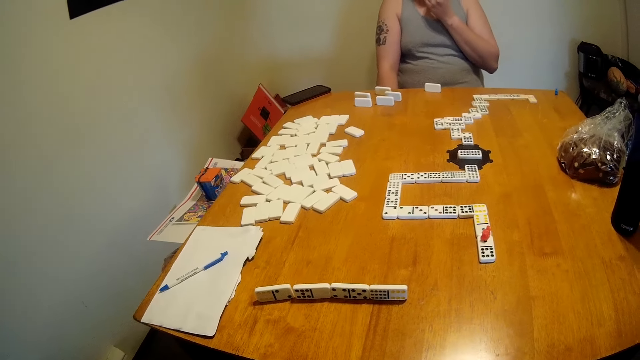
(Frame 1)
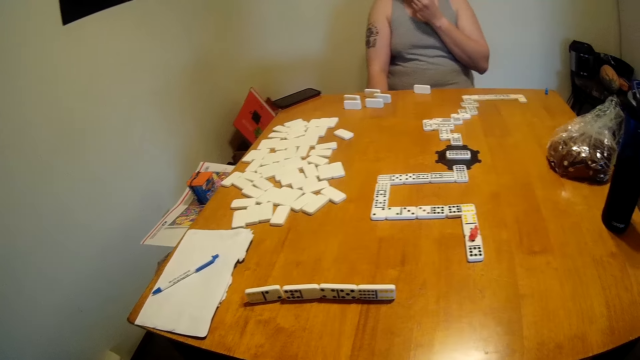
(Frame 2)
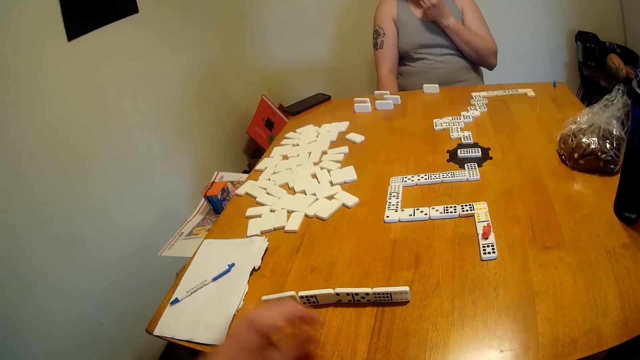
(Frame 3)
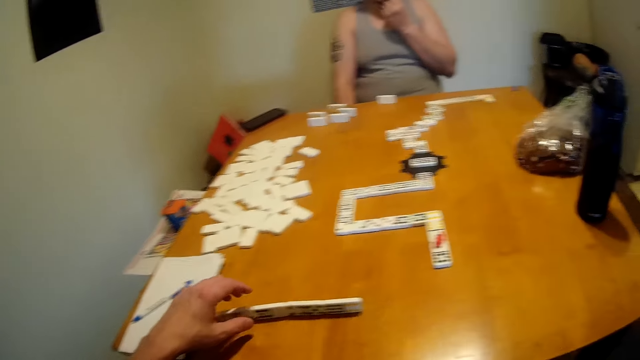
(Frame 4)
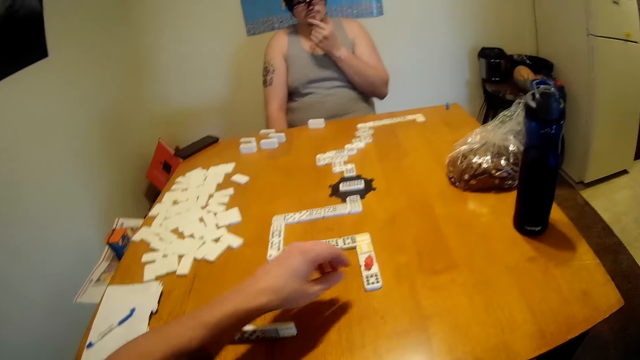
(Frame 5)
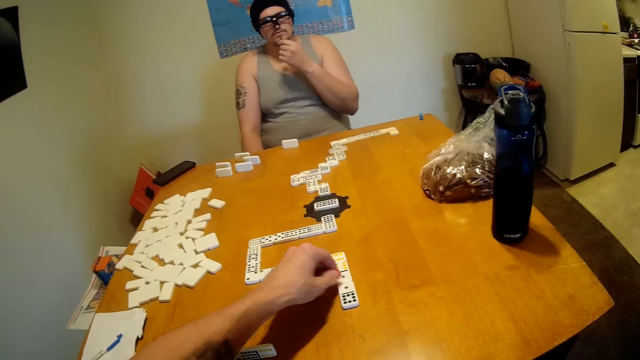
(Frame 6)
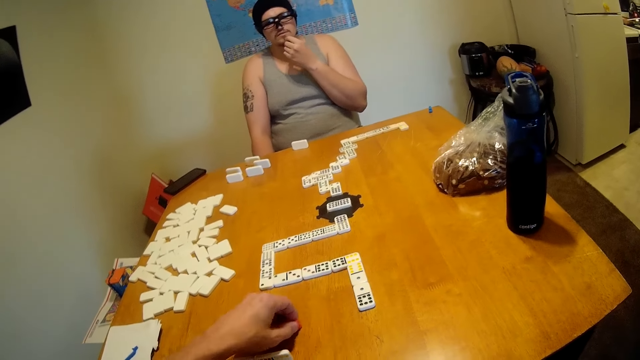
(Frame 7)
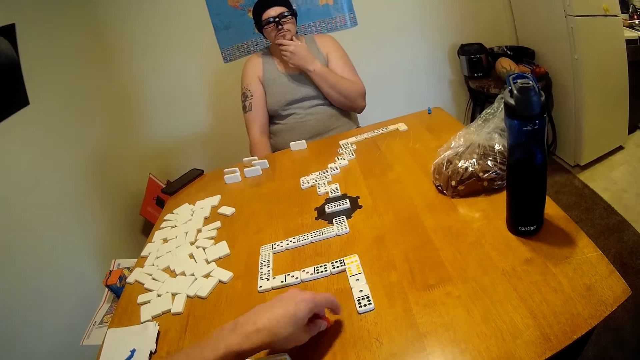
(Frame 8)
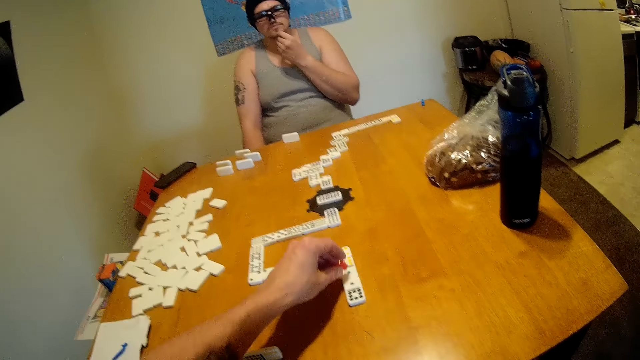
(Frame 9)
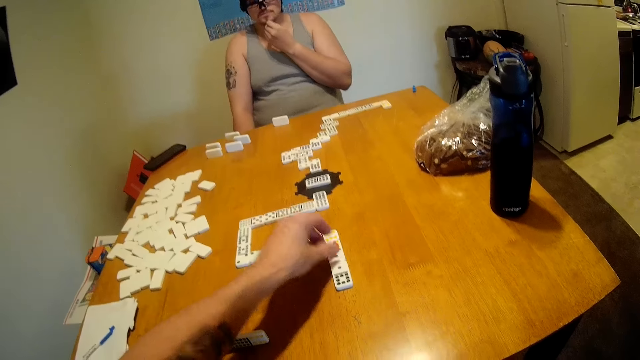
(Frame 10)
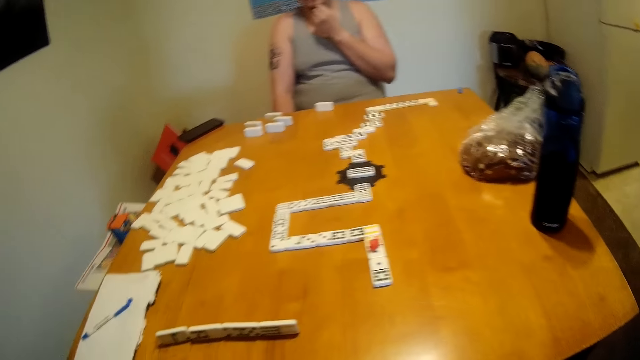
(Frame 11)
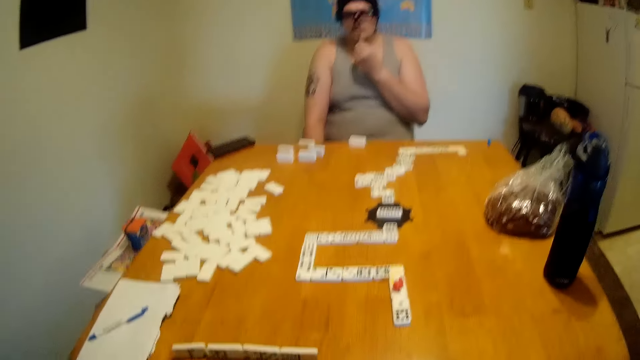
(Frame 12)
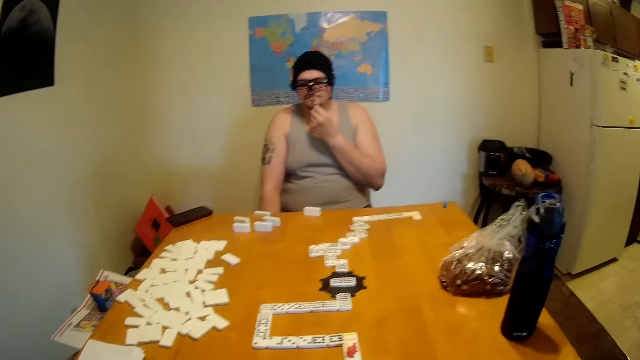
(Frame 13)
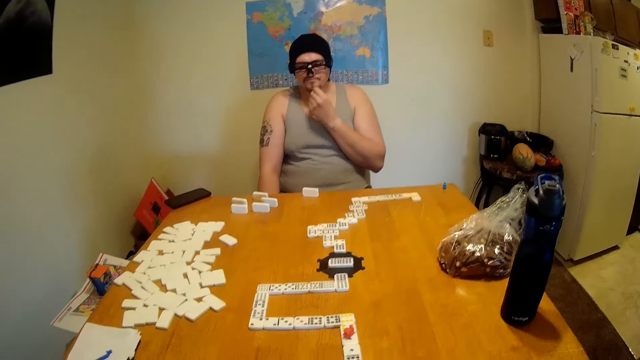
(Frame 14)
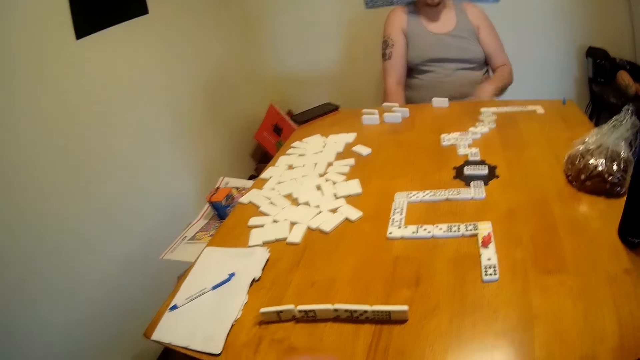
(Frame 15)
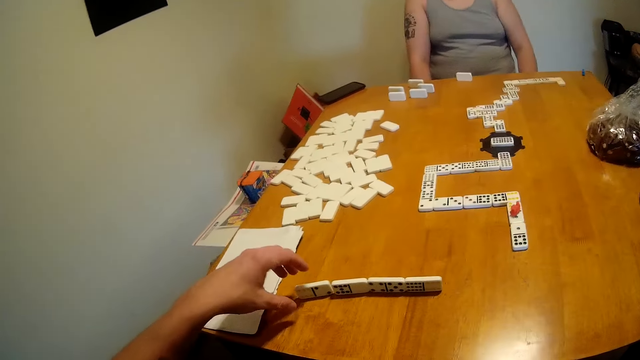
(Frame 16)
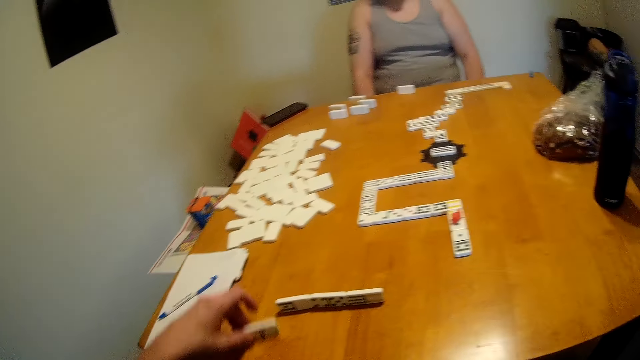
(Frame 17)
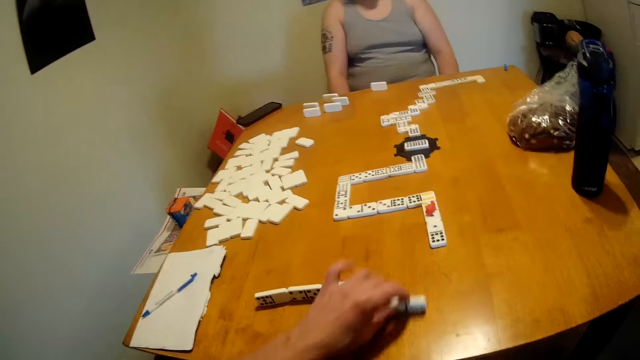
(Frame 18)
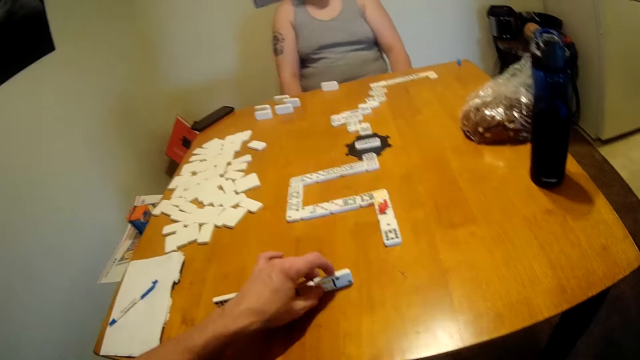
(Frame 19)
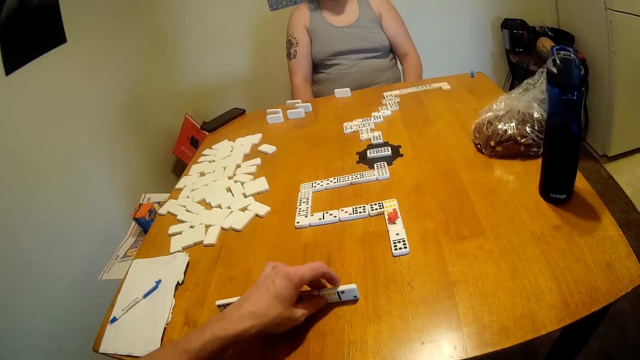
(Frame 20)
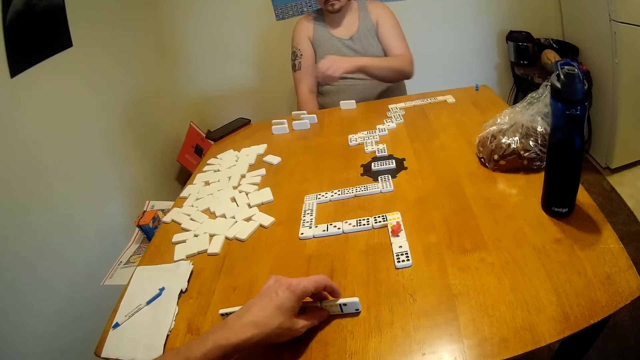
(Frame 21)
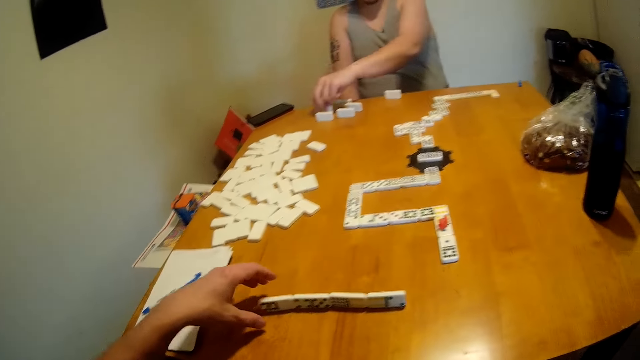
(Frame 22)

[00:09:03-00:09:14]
A man scrubs the face. The camera wearer lifts the marker from a domino chain. They put something on the table. They place the marker on the domino chain. They look around the table, pick a domino, and move a tile on the table.

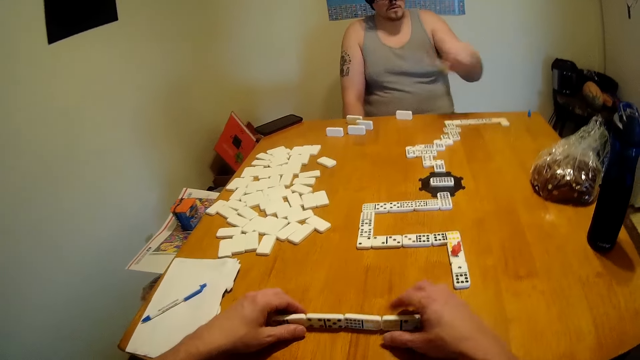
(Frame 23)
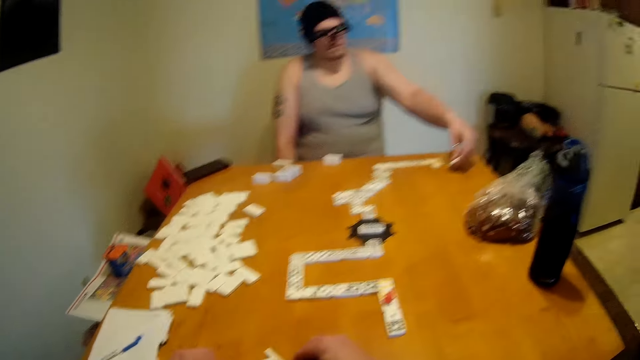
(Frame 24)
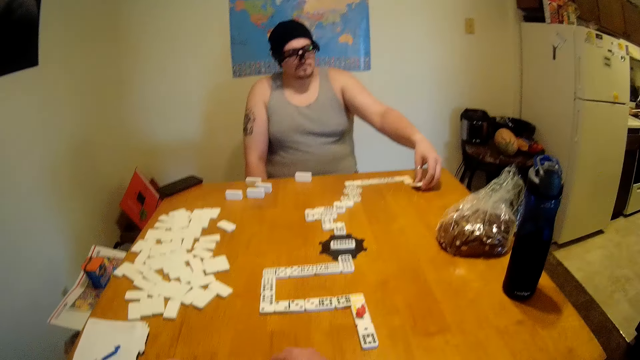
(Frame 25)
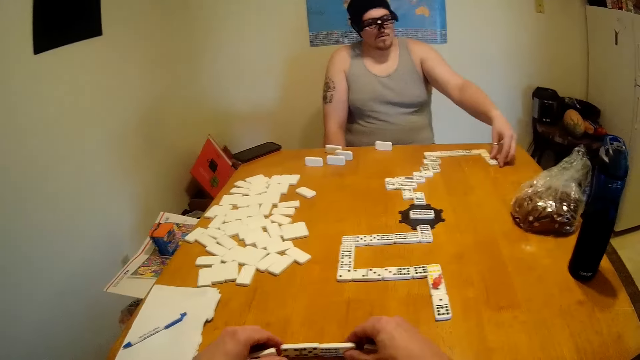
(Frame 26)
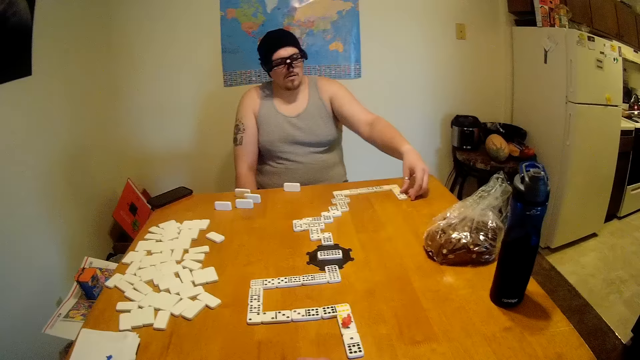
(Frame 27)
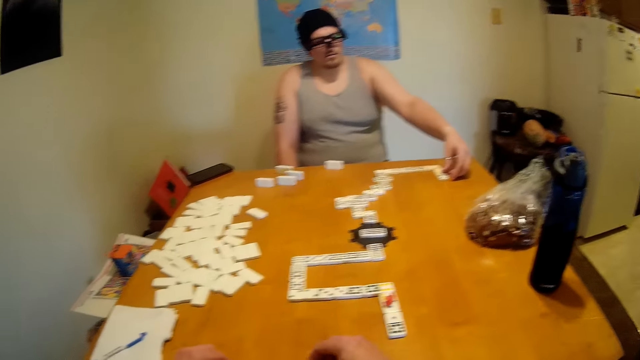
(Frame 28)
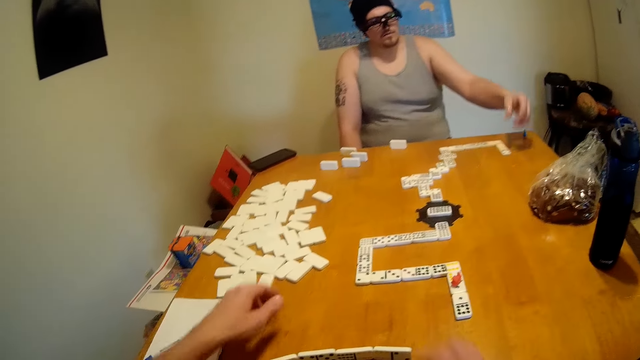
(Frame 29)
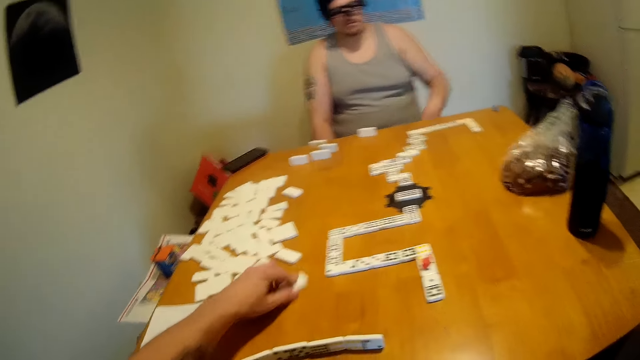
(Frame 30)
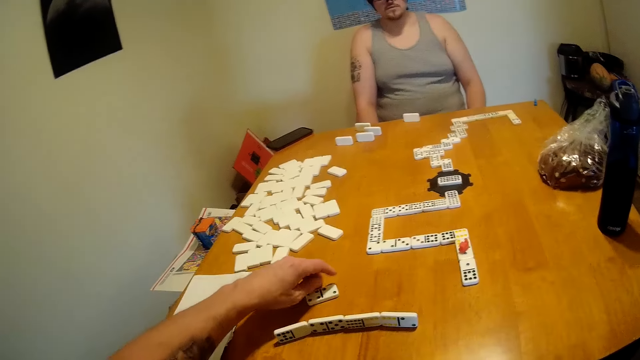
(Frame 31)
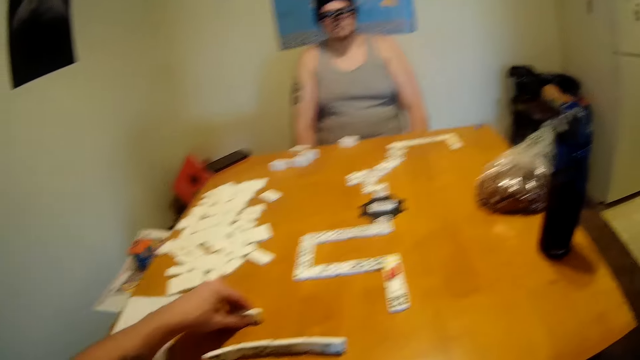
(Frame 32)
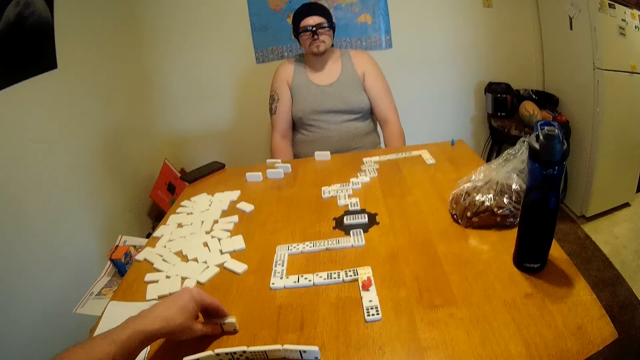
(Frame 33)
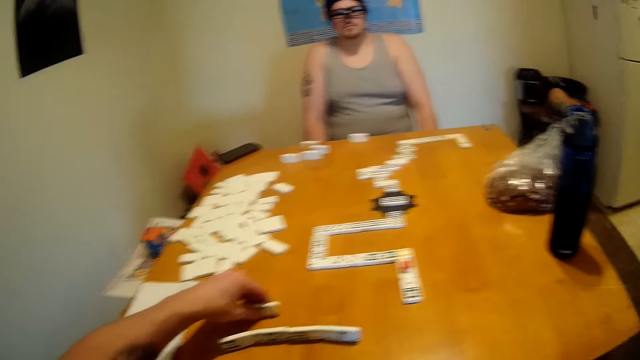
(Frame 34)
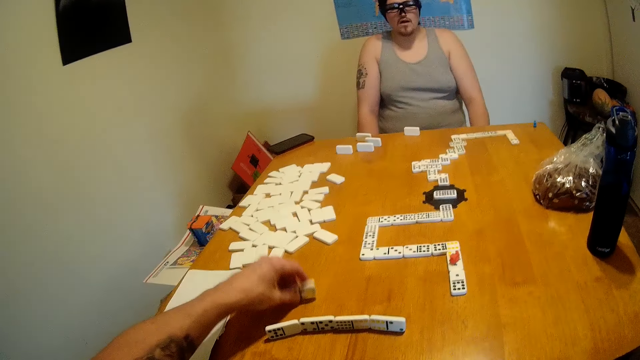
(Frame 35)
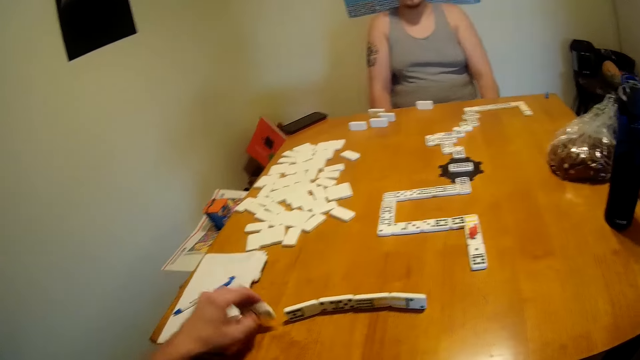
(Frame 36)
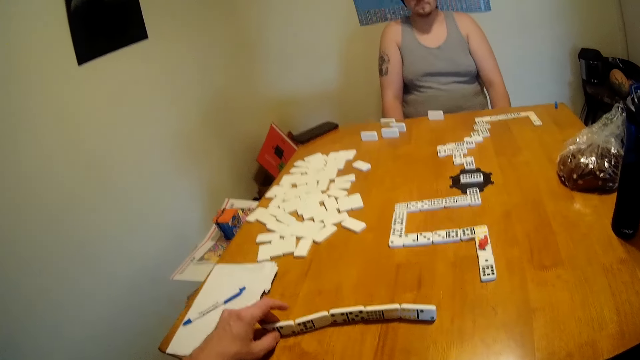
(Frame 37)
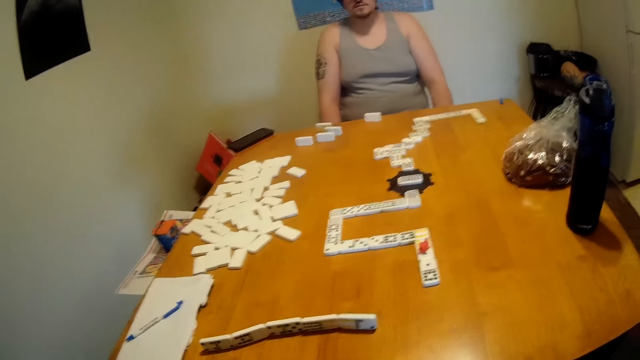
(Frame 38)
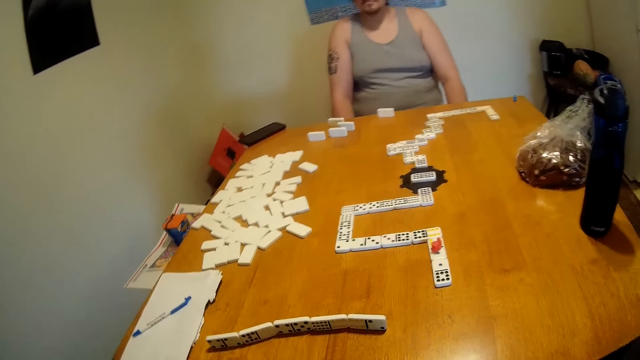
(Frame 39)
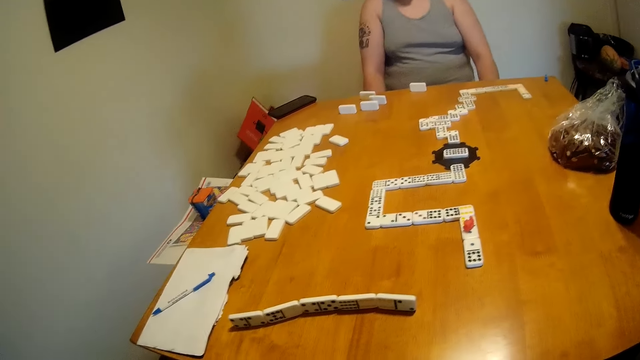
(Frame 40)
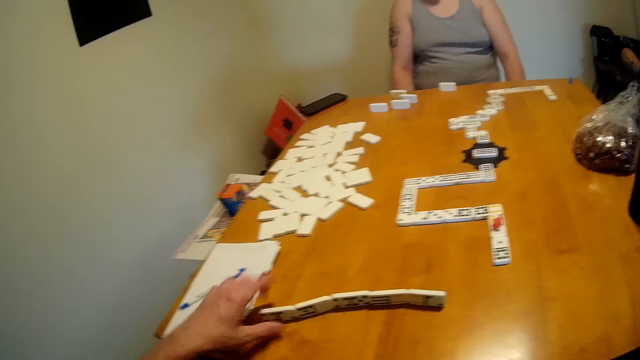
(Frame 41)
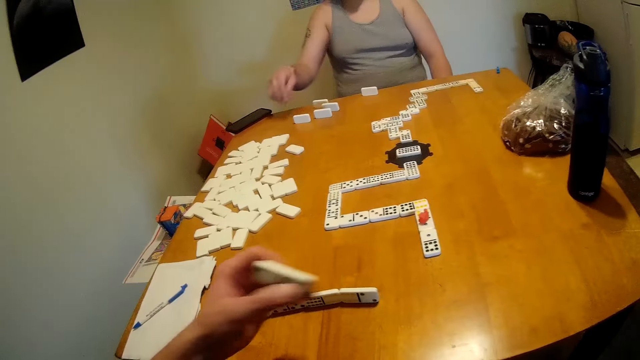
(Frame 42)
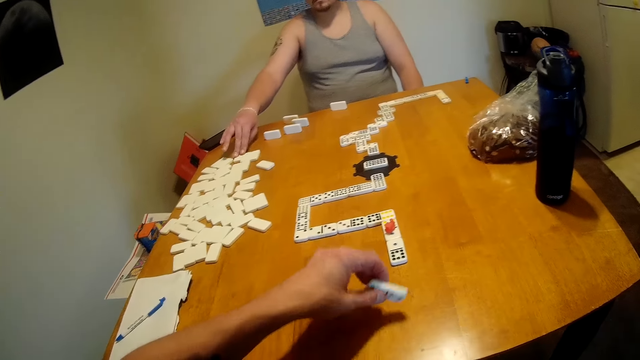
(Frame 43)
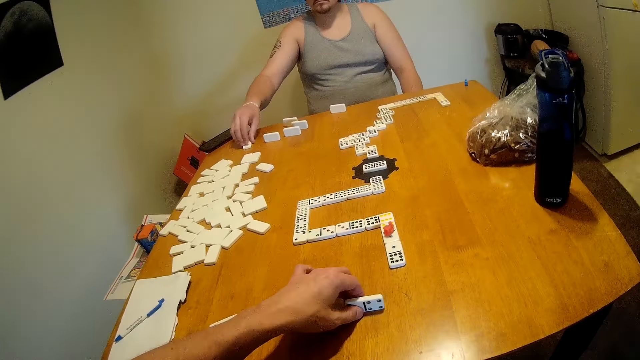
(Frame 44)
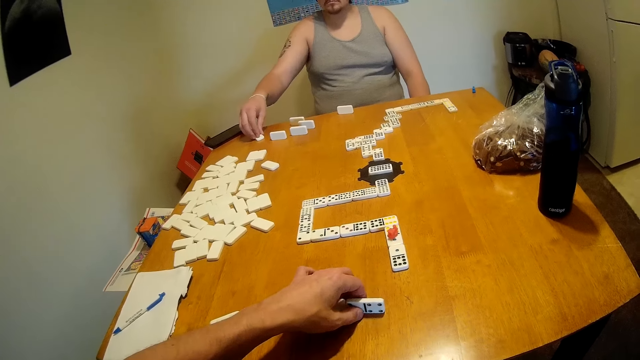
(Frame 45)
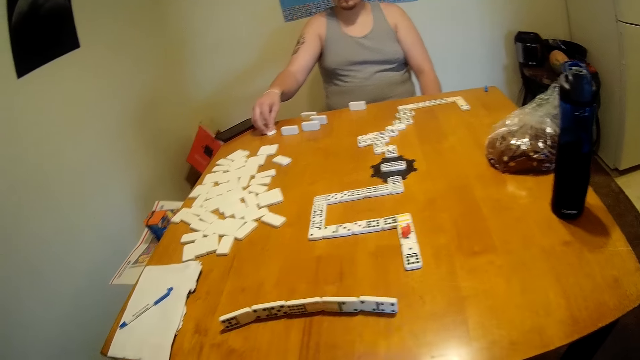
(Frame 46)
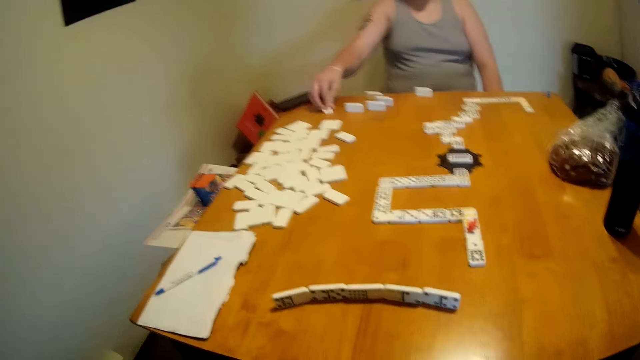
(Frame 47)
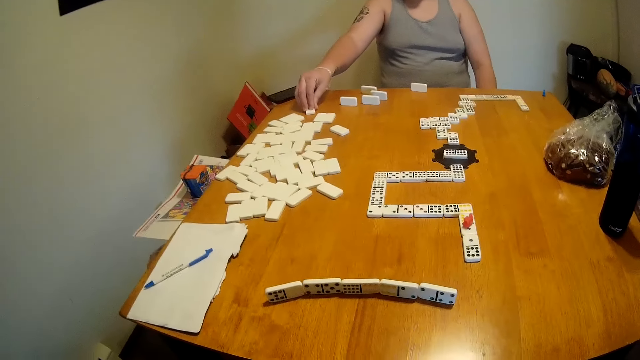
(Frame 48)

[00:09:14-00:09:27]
A man lifts a tile from the table. The camera wearer removes the dominoes. The man places the tile at the end of a domino chain. The camera wearer holds the rectangular dice. They pick a rectangular dice. They move a tile on the table. The man looks around the table. The camera wearer holds a rectangular dice. They align the tile on the table and hit the tile on the table. They place the tile on the table beside the others. They look around the table. The man looks around the table. The camera wearer picks a tile from the table. The man moves a tile on the table. The camera wearer places the tile on the table beside the others. The man holds the rectangular dice on the table. The man moves the rectangular dice on the table.
